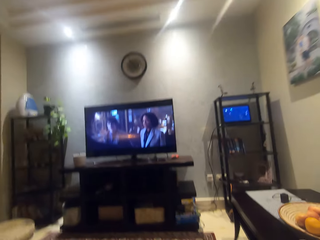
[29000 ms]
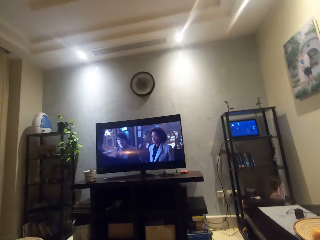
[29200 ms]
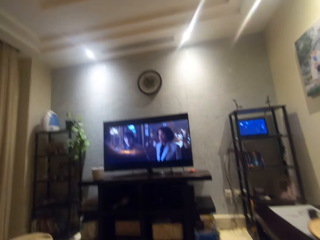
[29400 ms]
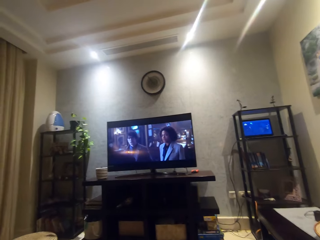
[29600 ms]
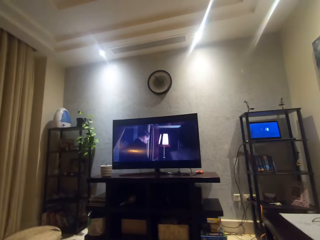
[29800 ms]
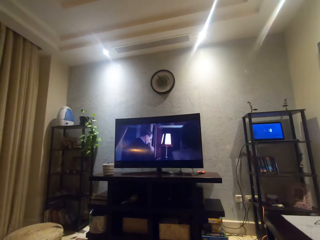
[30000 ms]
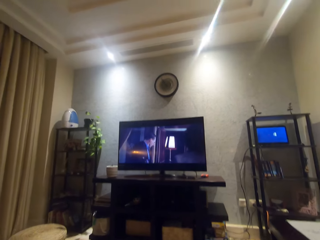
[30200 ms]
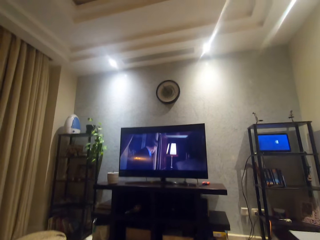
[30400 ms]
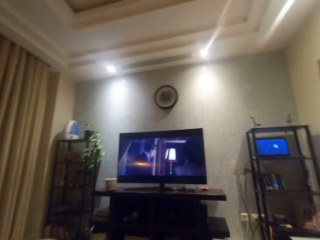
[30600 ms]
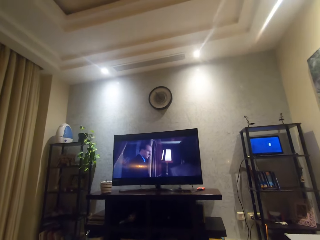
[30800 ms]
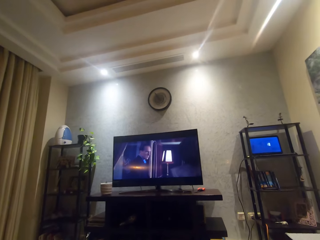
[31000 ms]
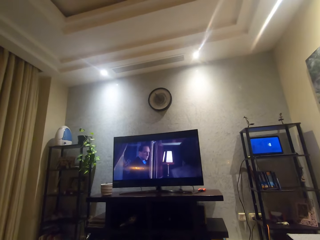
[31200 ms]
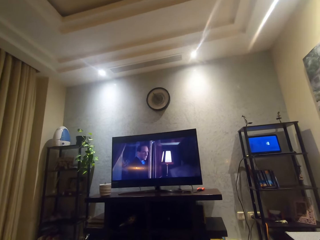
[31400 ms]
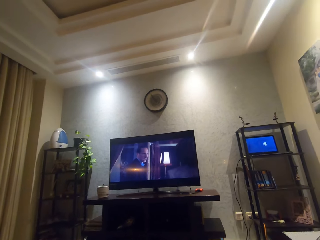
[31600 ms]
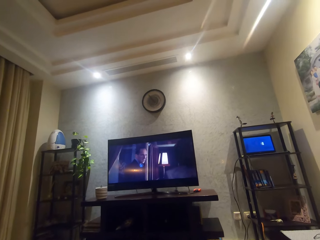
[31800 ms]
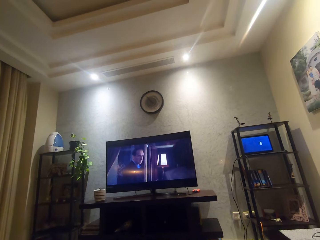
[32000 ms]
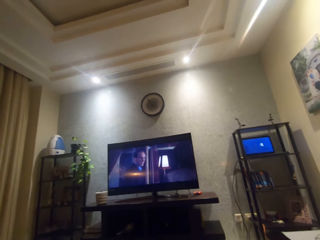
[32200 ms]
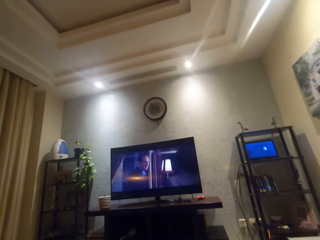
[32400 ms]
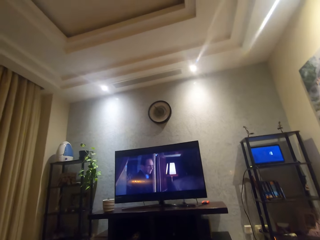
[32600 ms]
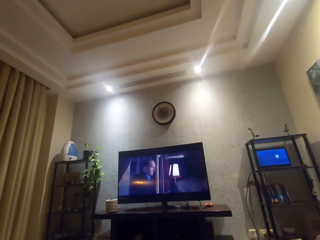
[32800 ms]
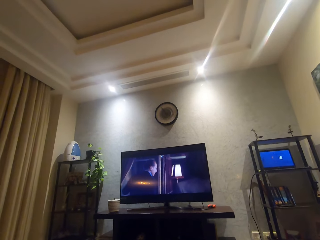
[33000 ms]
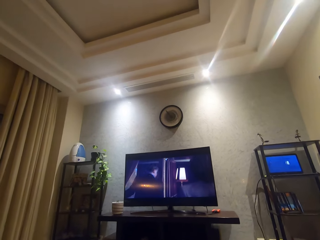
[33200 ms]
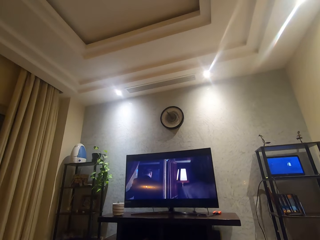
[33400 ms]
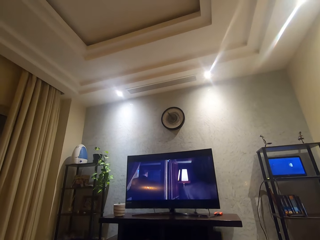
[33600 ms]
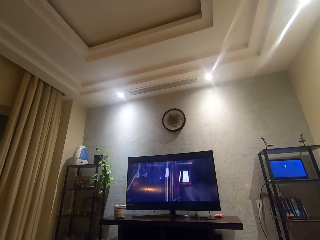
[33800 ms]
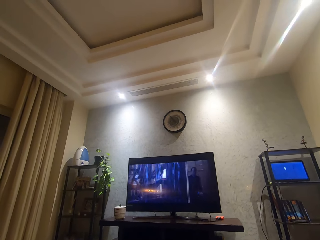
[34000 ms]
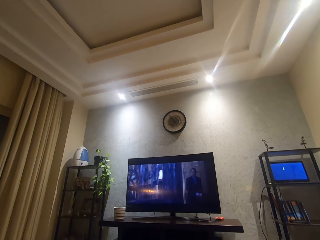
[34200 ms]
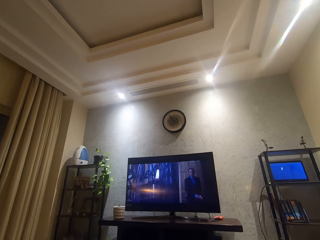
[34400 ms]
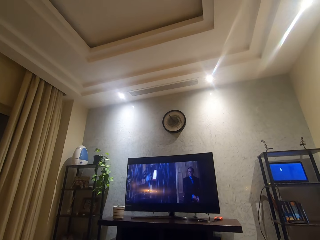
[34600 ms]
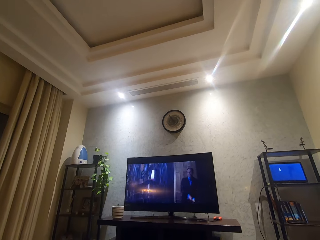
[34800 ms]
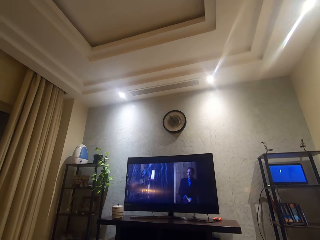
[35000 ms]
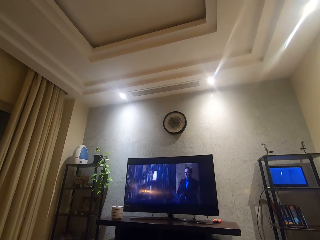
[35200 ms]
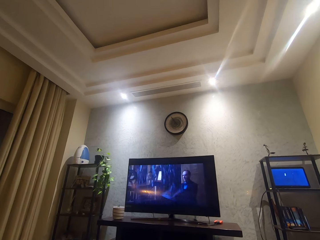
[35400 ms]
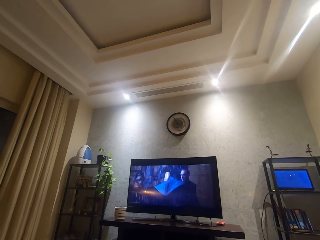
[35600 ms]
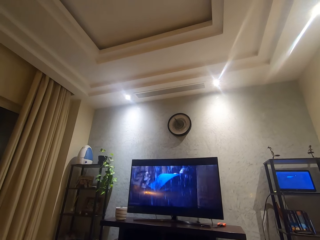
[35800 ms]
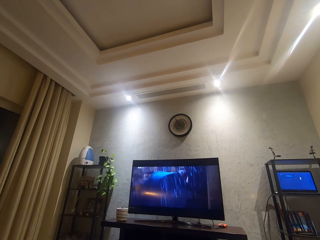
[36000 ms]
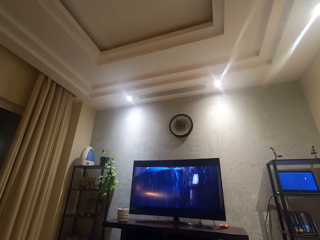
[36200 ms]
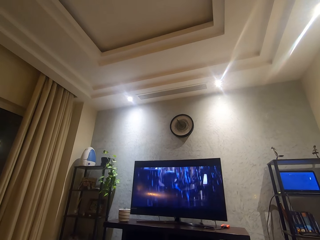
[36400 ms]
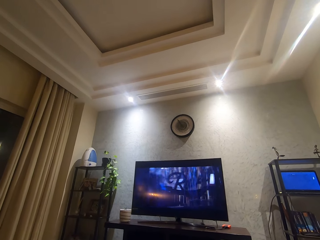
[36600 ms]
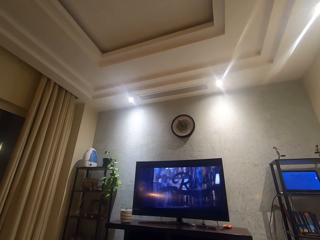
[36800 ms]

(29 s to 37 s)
The camera wearer looks around. They watch a movie.

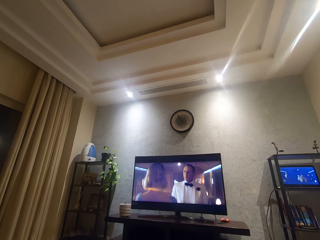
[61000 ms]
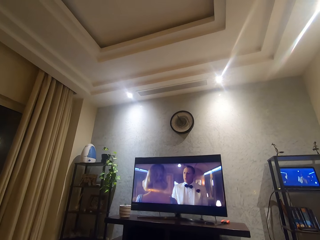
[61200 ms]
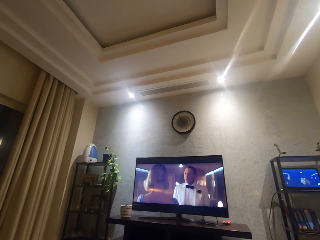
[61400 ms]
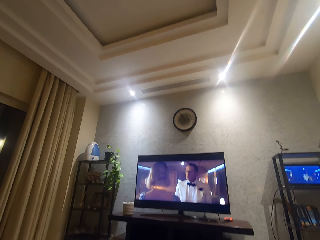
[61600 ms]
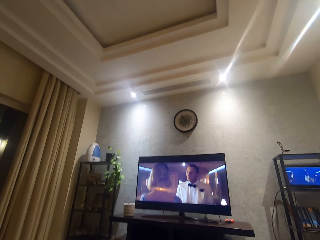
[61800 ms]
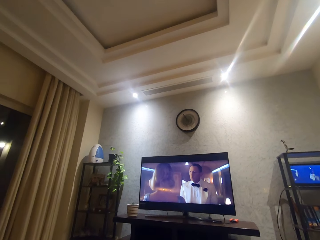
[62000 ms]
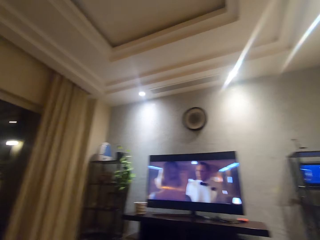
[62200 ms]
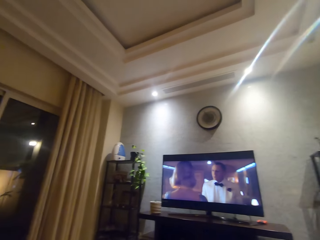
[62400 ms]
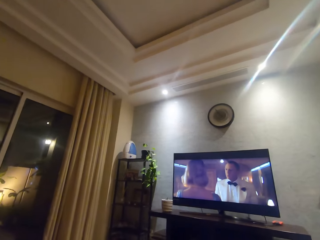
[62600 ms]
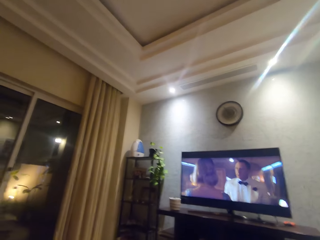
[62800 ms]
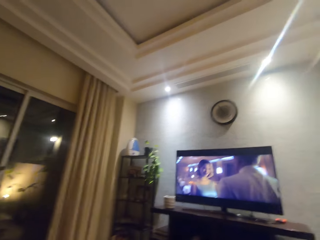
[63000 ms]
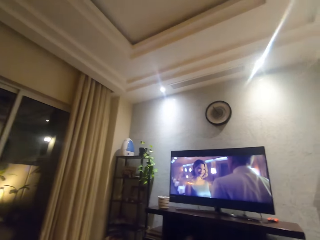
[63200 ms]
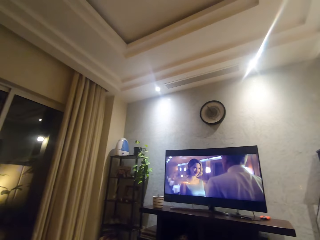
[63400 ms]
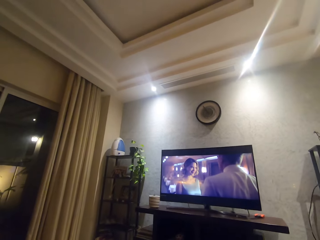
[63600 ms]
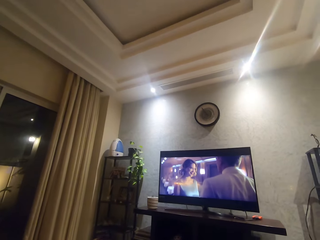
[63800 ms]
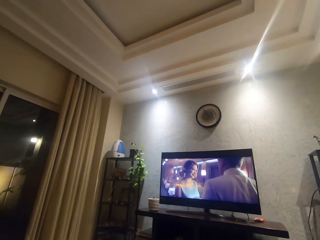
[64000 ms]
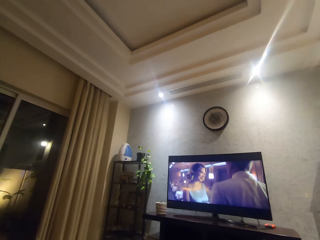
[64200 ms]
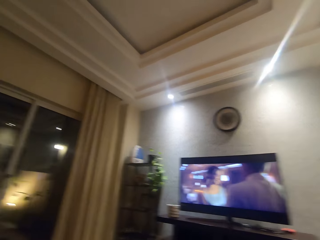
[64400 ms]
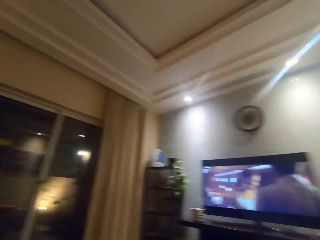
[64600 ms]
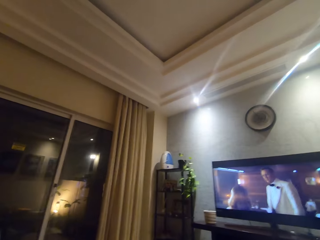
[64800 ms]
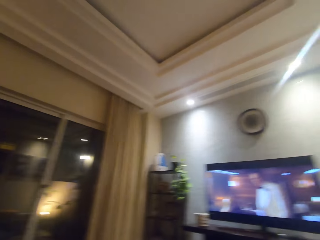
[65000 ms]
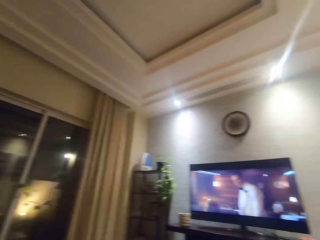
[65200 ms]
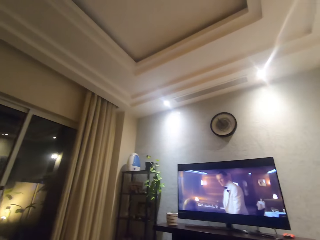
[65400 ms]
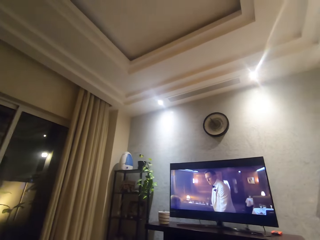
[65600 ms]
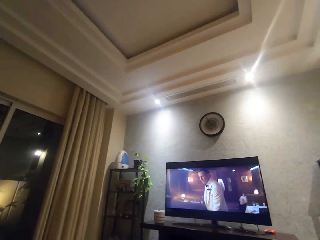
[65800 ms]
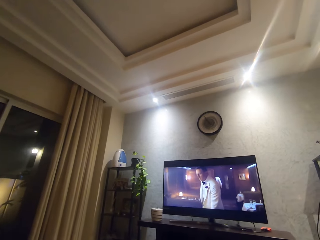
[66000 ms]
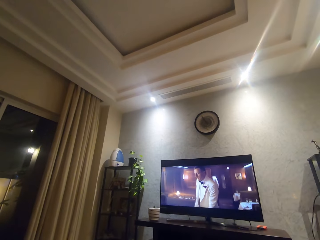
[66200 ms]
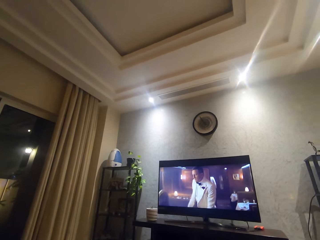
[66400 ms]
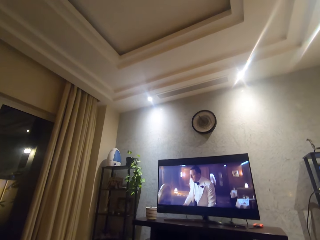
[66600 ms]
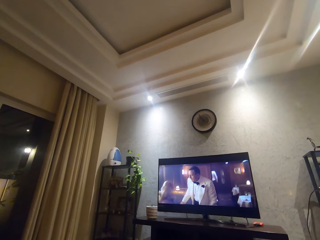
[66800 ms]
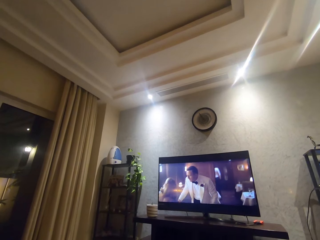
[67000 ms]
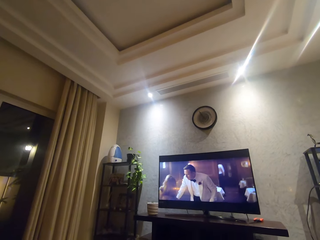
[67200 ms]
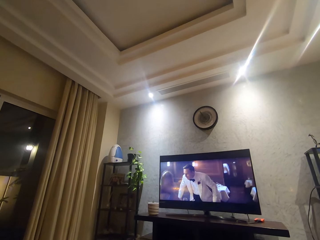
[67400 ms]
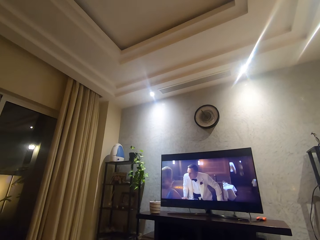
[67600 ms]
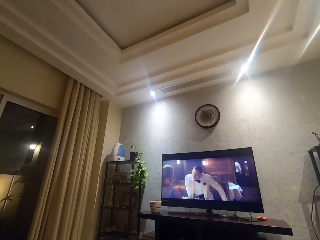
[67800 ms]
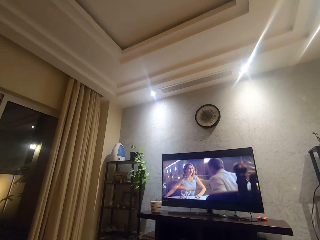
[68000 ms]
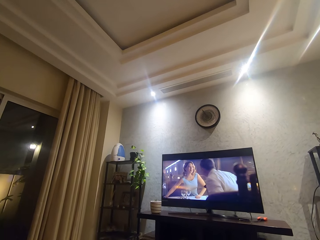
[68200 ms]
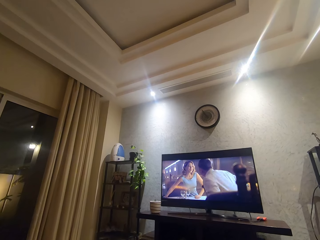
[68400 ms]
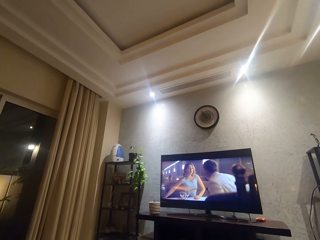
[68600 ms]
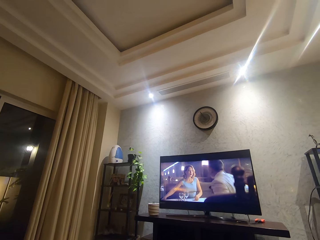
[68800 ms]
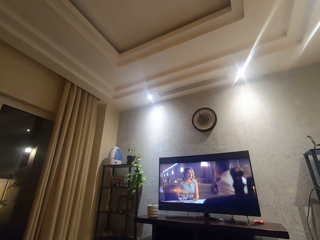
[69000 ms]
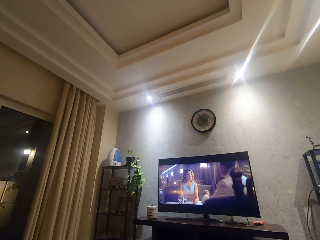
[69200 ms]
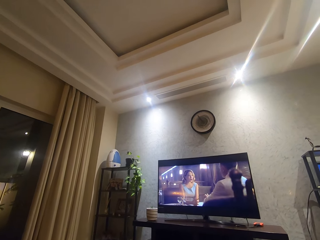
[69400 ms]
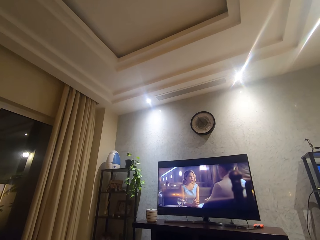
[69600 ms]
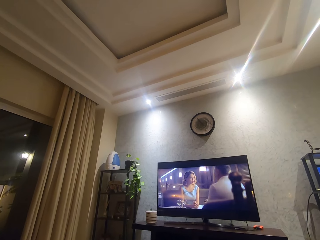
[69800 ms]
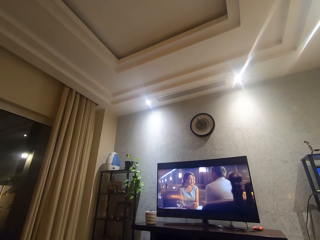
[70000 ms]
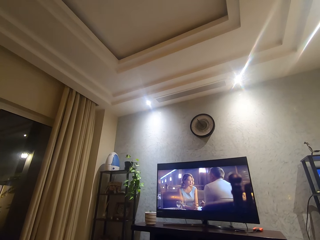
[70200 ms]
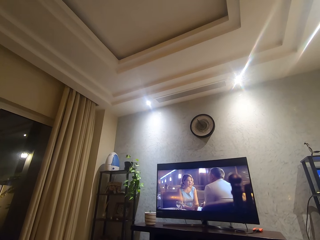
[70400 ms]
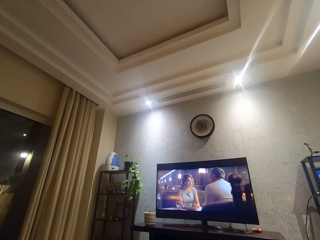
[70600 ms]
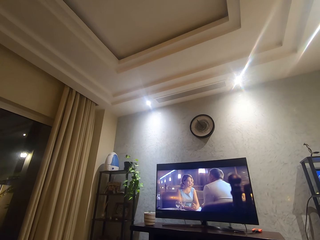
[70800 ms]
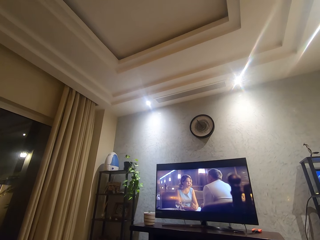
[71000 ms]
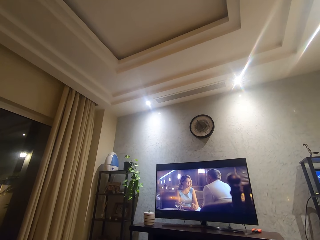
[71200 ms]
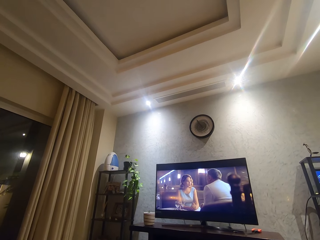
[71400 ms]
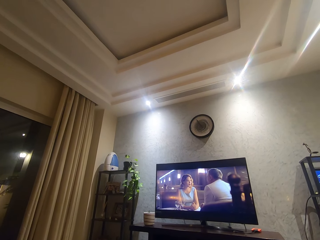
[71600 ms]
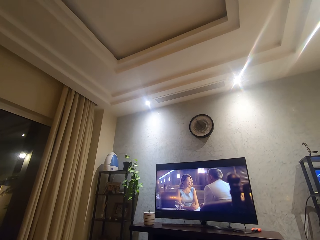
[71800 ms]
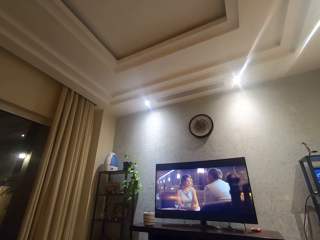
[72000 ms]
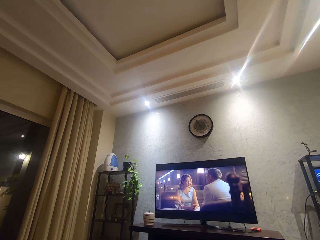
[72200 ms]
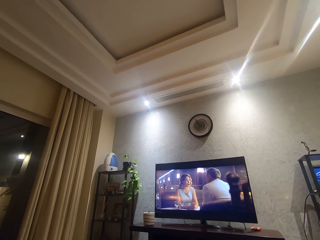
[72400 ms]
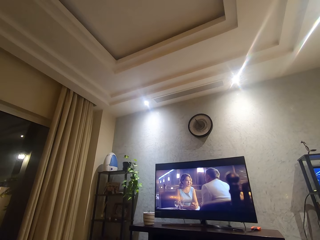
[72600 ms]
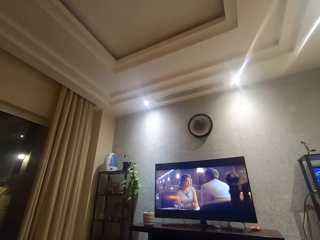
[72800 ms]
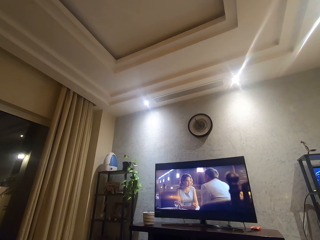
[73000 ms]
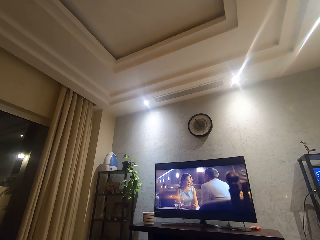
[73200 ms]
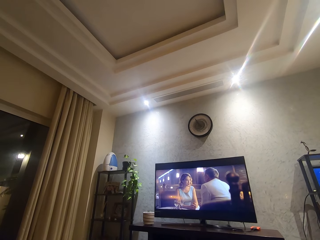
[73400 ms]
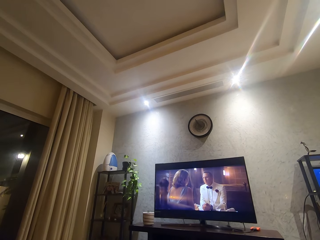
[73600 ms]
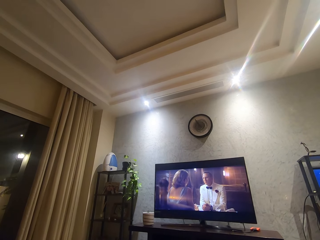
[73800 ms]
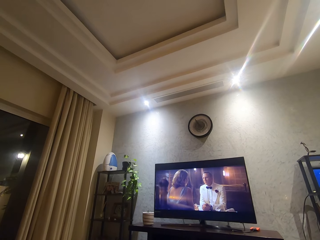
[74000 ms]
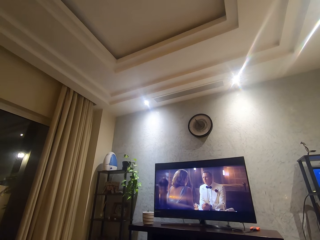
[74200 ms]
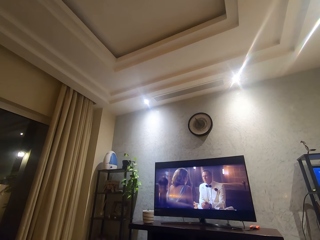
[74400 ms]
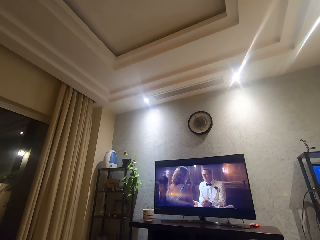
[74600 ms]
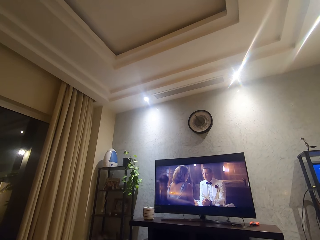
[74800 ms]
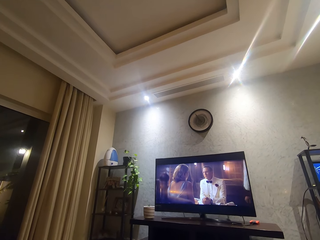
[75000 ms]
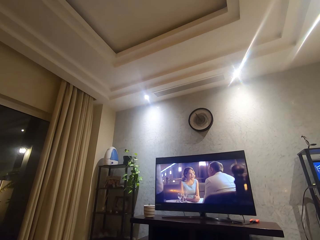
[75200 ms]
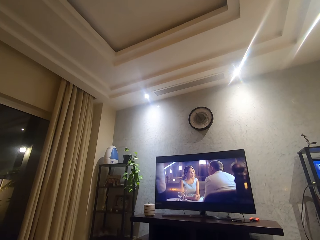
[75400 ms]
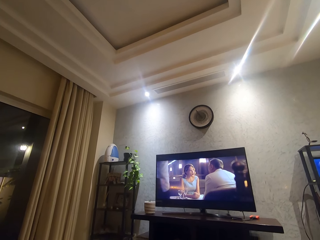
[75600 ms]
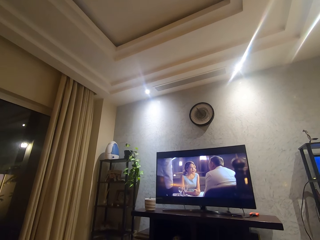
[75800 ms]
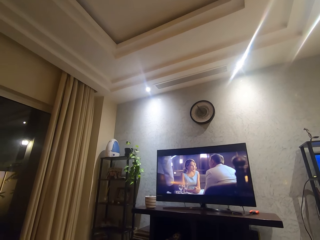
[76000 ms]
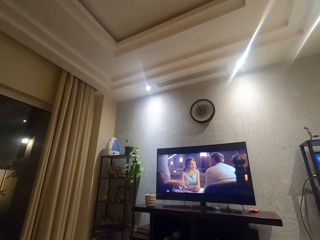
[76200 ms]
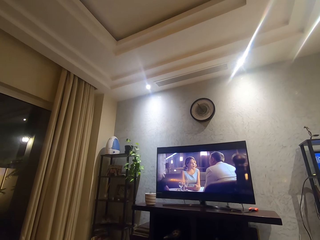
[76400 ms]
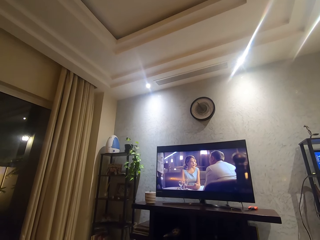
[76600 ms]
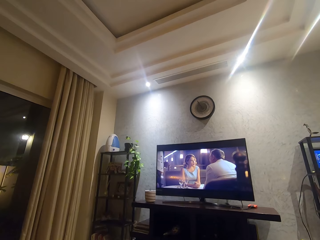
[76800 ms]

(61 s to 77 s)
The camera wearer looks around.
